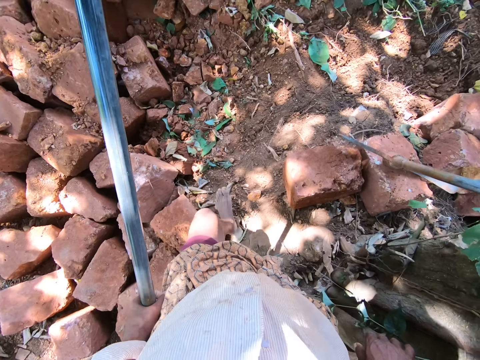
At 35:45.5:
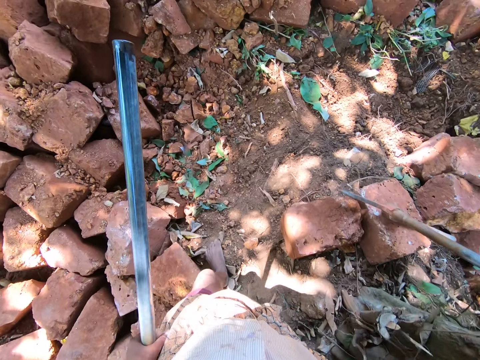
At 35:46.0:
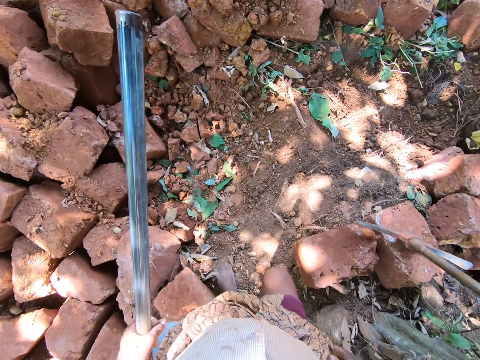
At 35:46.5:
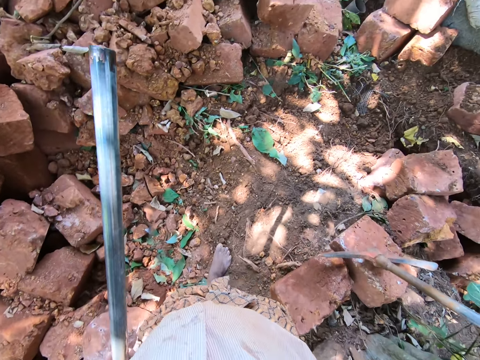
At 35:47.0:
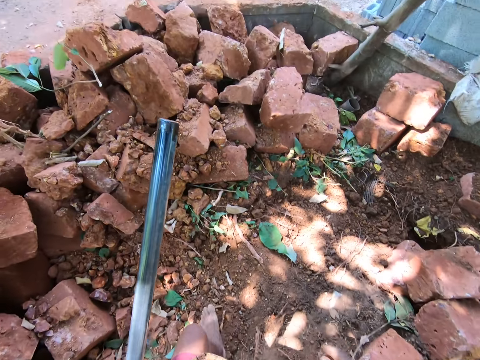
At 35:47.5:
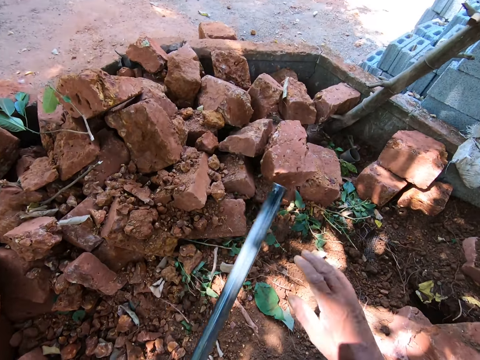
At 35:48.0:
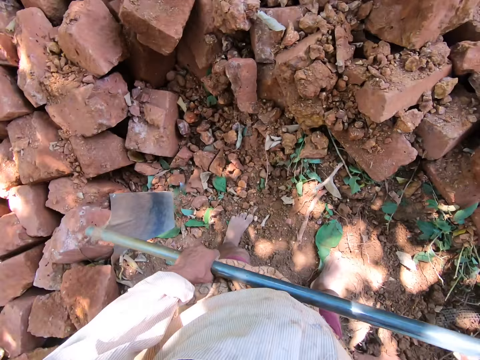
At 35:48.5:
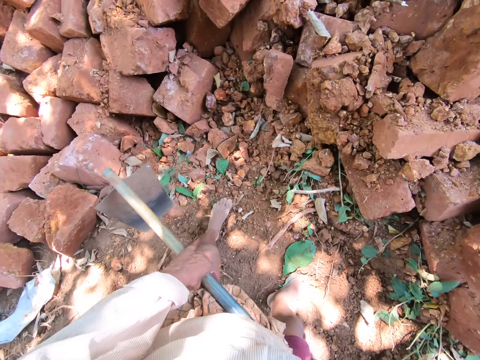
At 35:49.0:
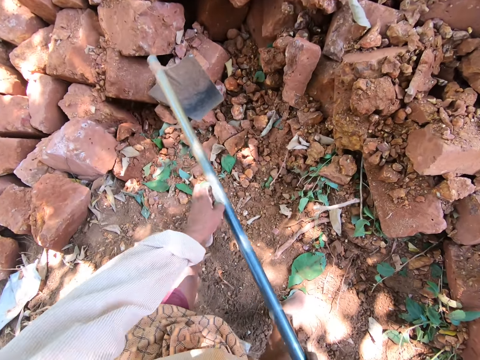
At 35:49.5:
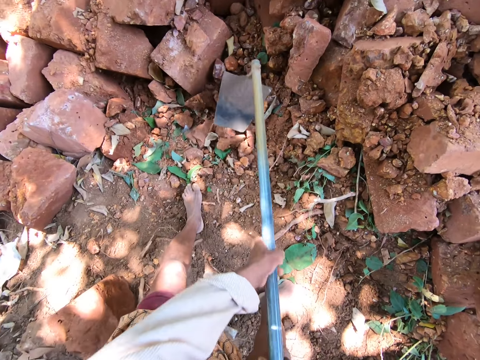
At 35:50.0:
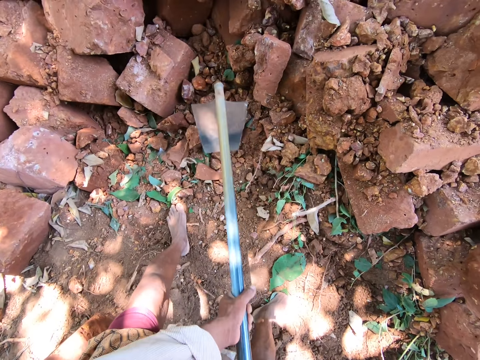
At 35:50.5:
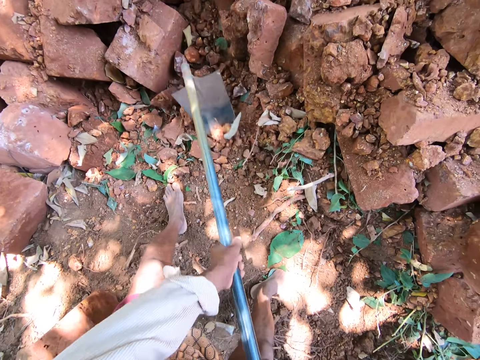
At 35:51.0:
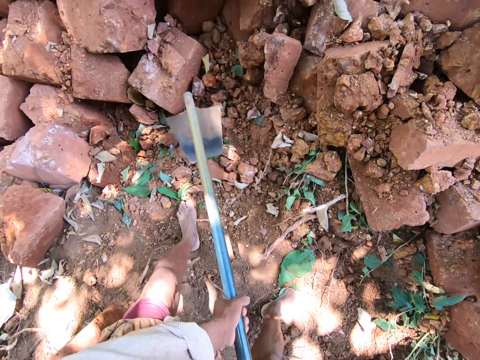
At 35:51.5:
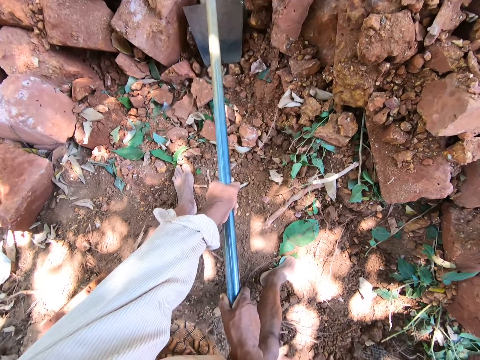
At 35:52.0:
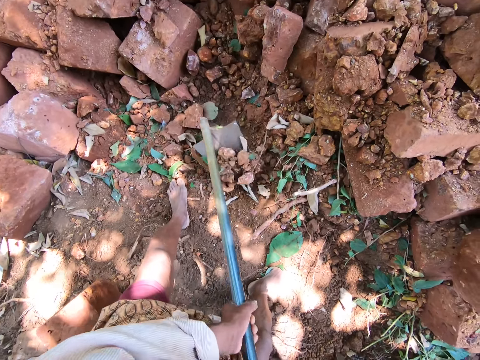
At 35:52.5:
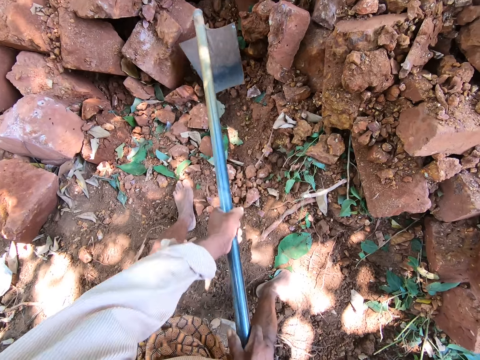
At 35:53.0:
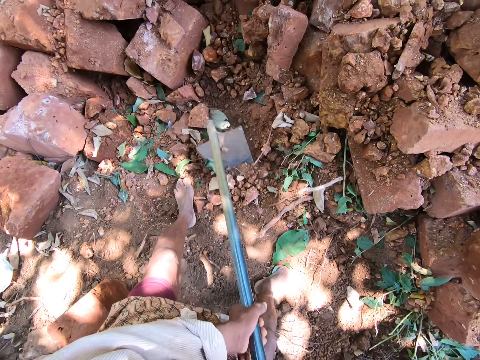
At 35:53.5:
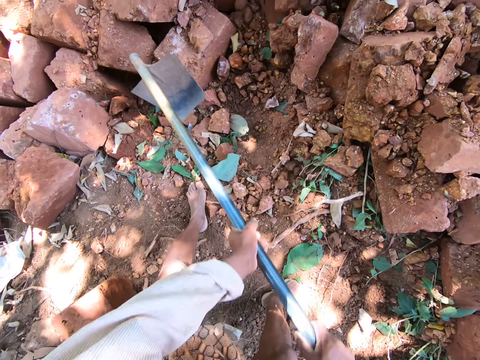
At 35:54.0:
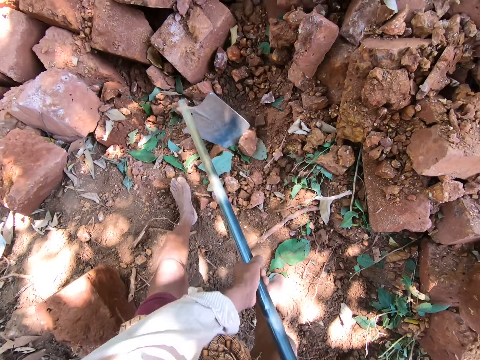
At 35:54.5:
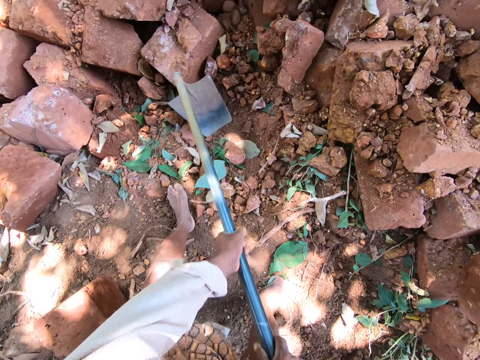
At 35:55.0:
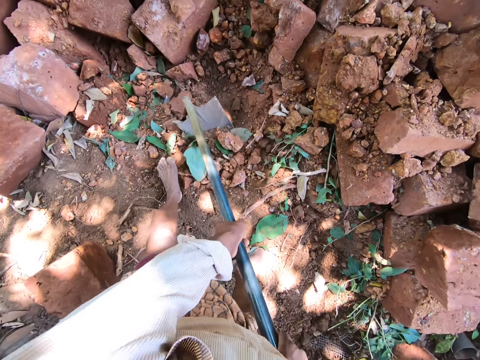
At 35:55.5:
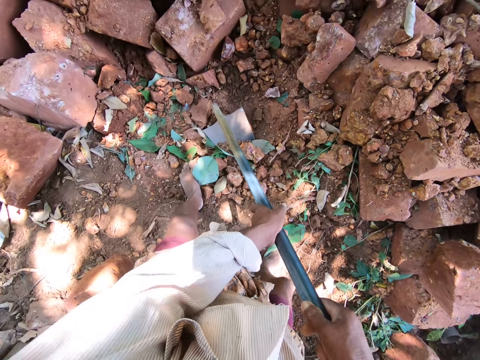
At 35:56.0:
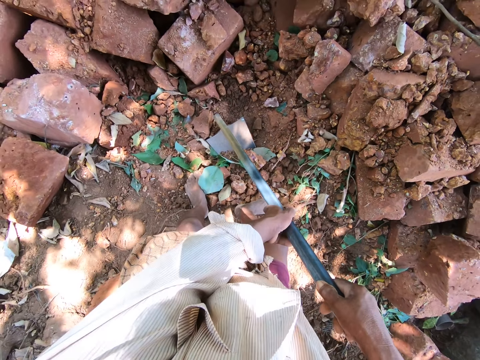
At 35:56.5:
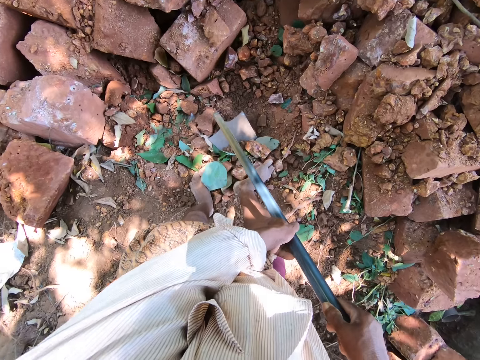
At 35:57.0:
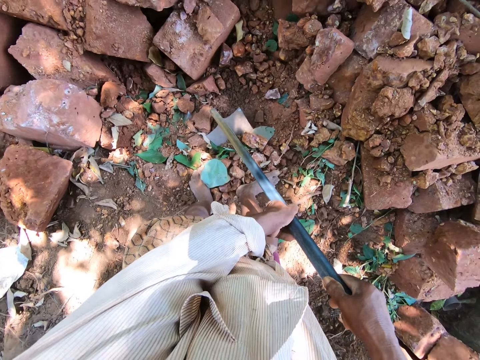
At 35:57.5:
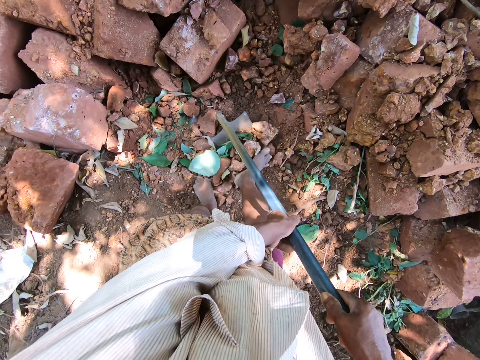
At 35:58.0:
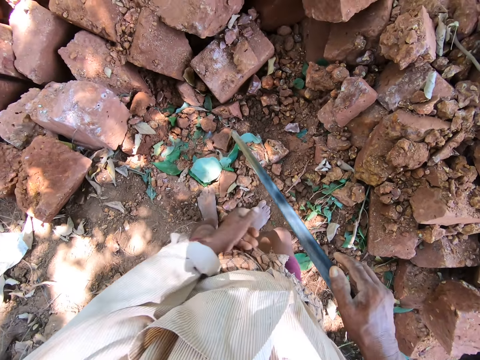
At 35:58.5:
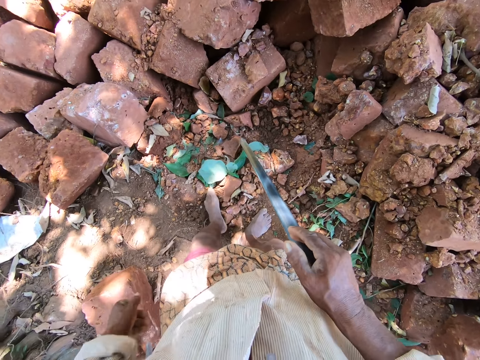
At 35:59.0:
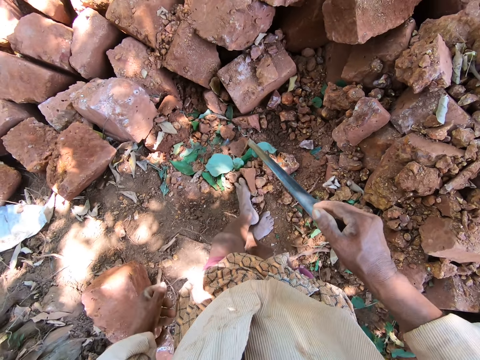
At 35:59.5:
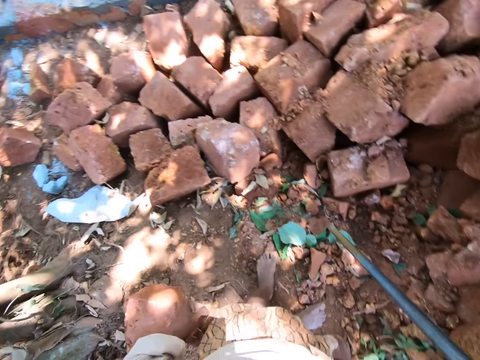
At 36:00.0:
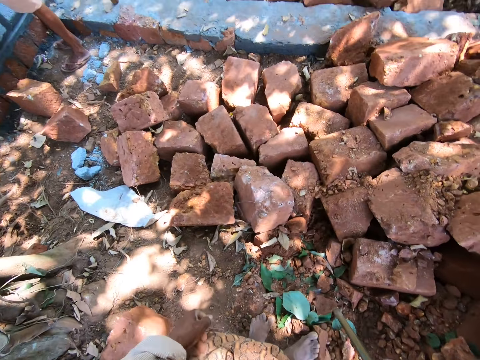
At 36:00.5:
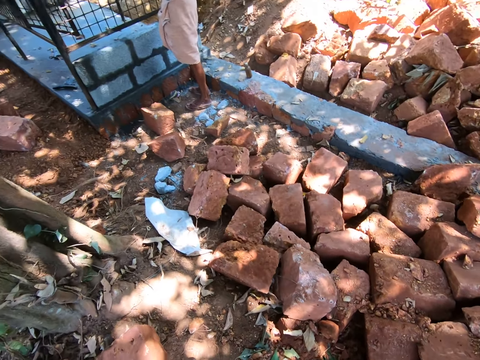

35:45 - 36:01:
The camera wearer holds the hoe with his hands. He gathers the stones on the ground with the hoe in his hands. He moves the stones on the ground into the hoe with his right leg. He holds the hoe to the ground with his right hand. He interacts with a man. He moves the stones on the ground into the hoe with his leg.

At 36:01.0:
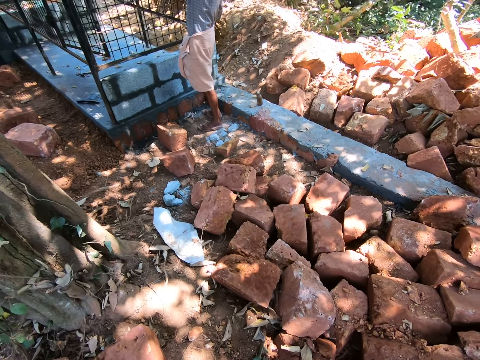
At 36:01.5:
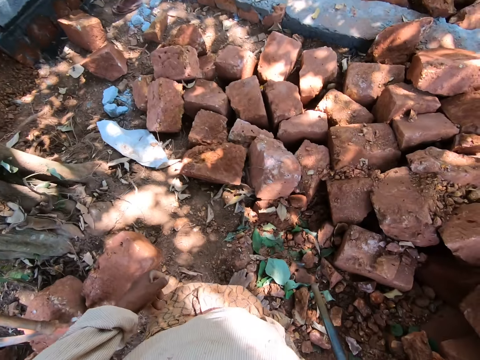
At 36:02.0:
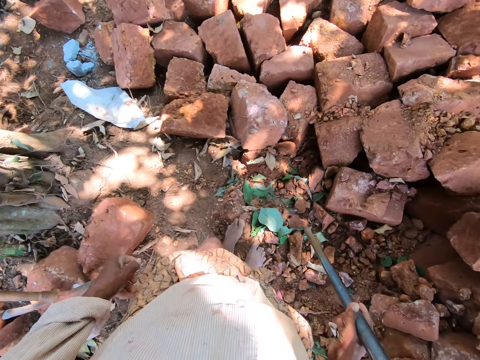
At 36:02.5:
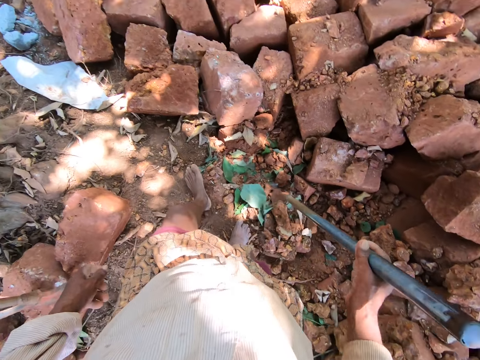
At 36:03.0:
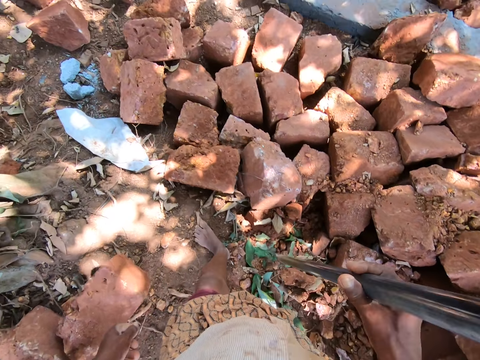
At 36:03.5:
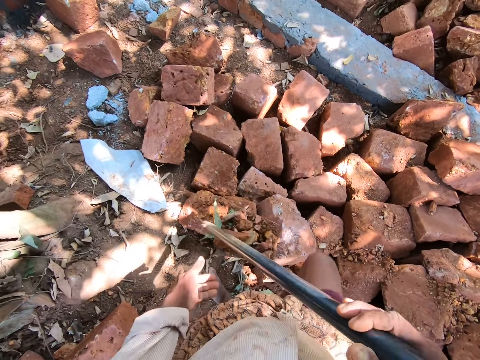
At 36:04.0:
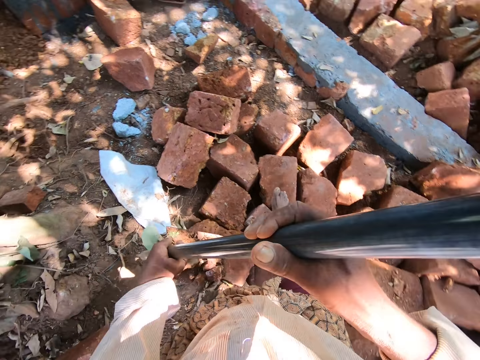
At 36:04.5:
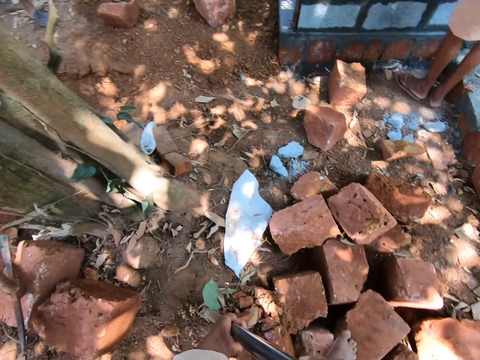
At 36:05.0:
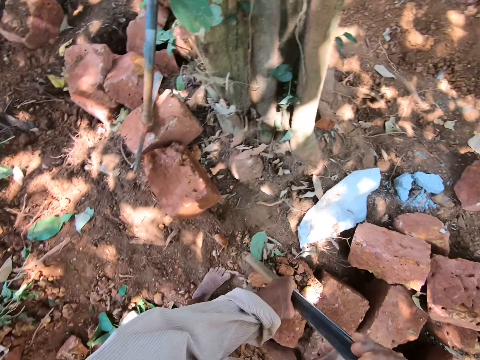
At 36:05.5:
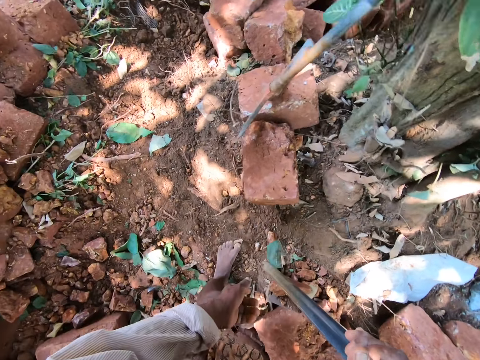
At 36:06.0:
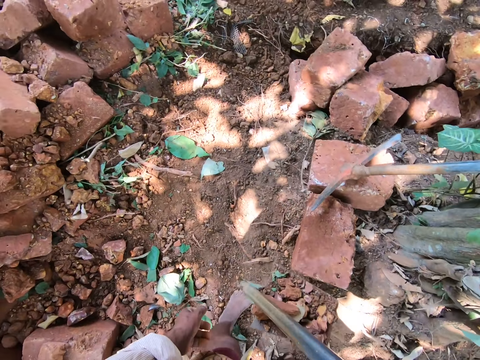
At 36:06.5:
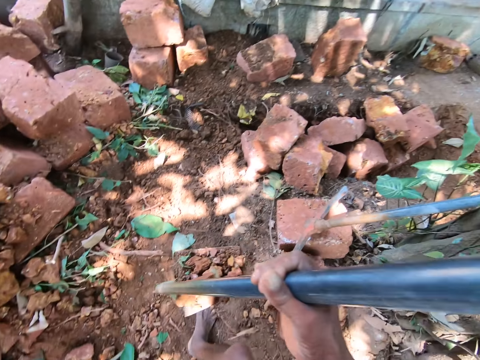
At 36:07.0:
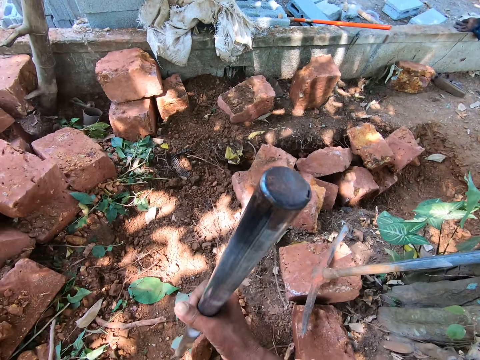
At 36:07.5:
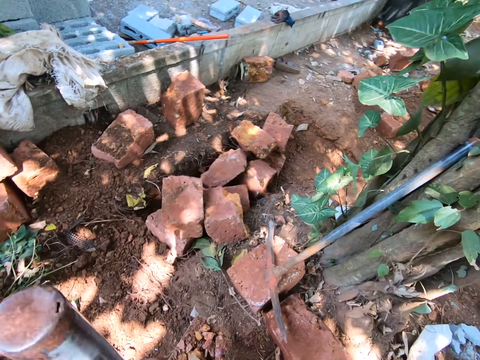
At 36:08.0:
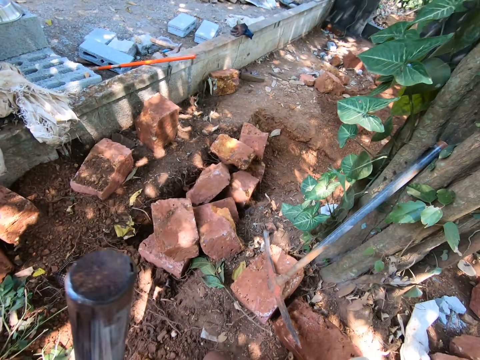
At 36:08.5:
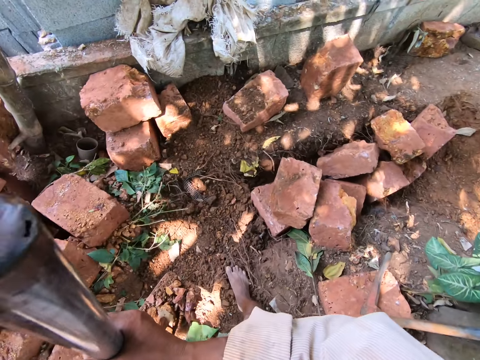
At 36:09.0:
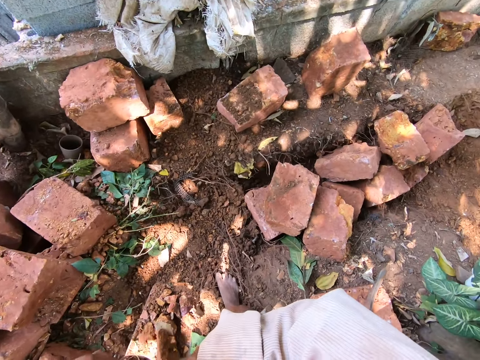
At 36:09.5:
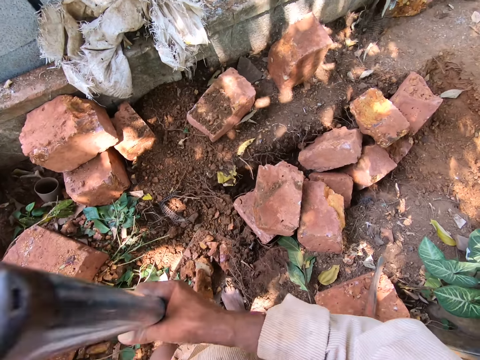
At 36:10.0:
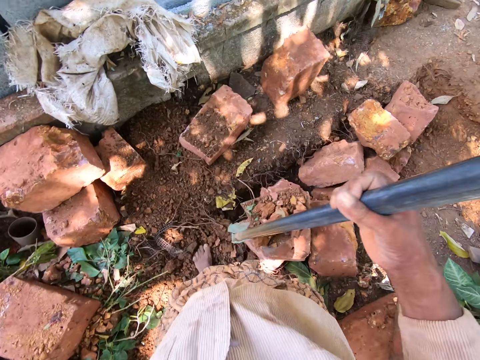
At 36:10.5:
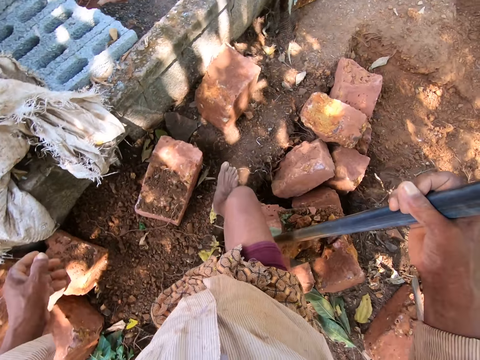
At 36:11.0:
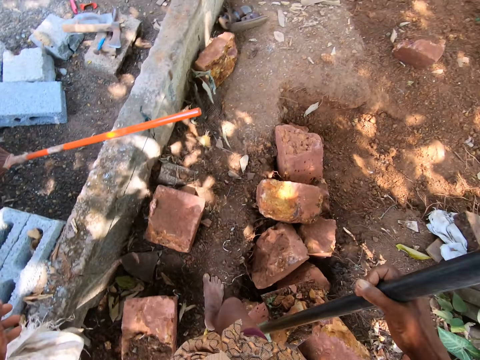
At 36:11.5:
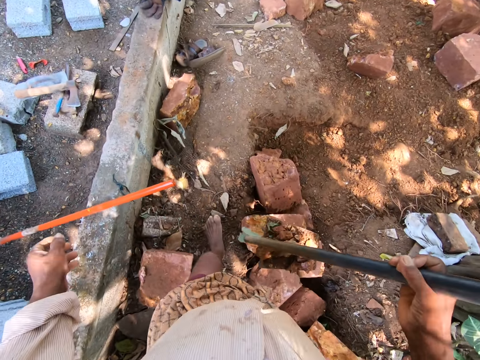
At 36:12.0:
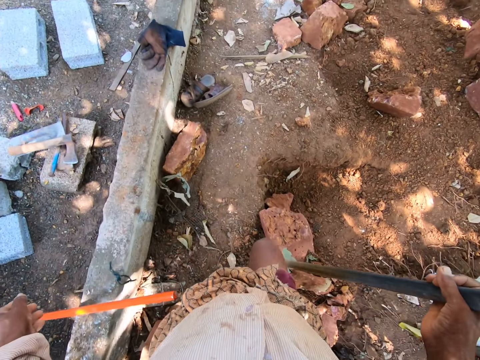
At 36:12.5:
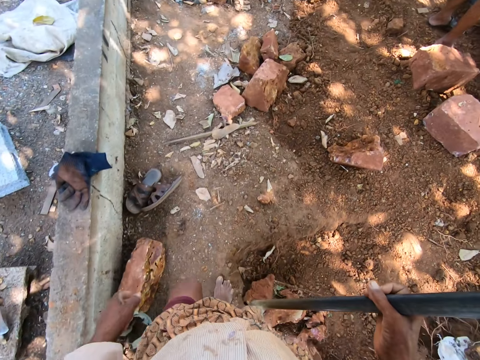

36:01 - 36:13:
A man scrapes cement from the iron mesh with the spatula in his right hand. The camera wearer lifts the hoe from the ground with his right hand. He carries the hoe. He holds the hoe with his hands. He holds the hoe with his right hand.
